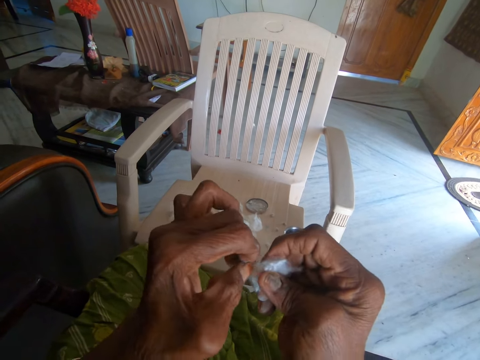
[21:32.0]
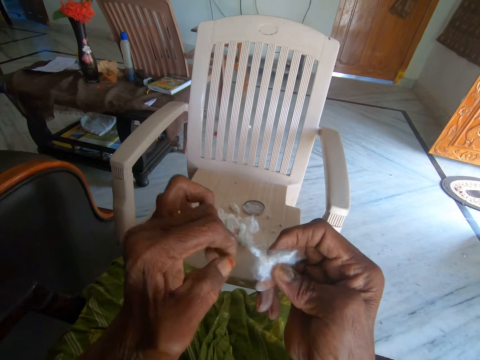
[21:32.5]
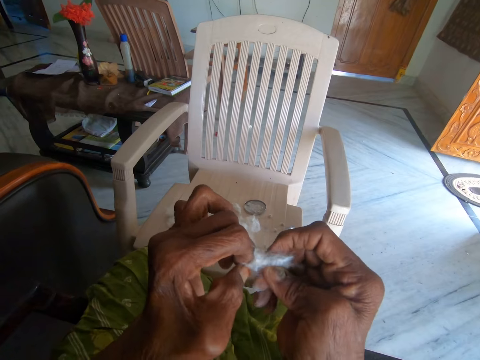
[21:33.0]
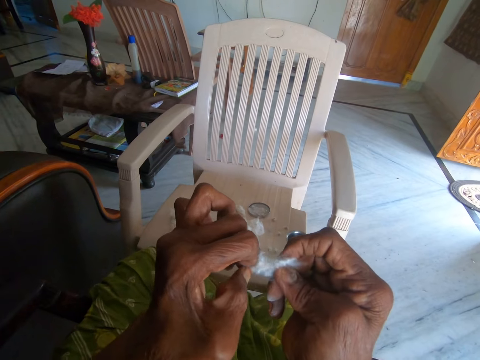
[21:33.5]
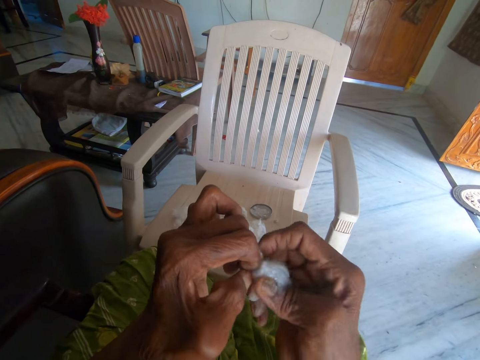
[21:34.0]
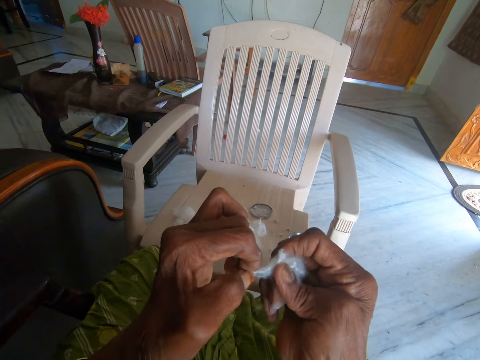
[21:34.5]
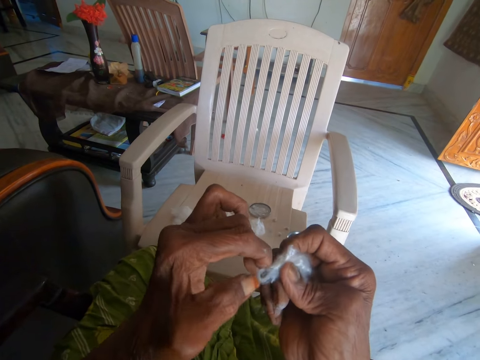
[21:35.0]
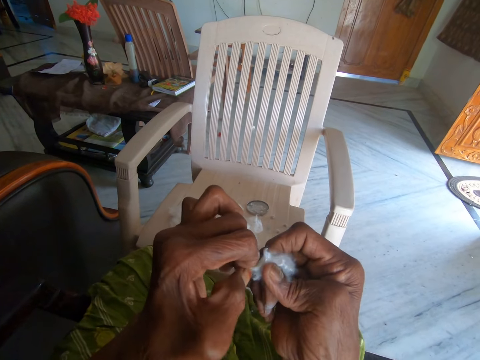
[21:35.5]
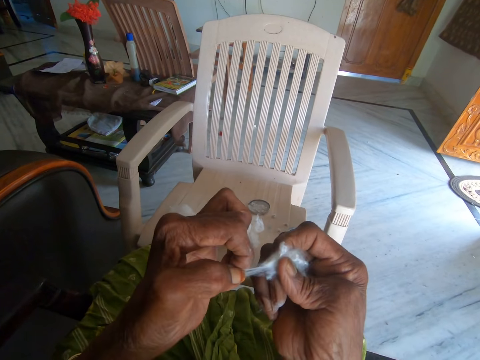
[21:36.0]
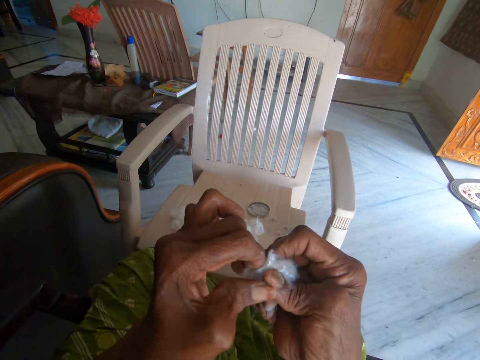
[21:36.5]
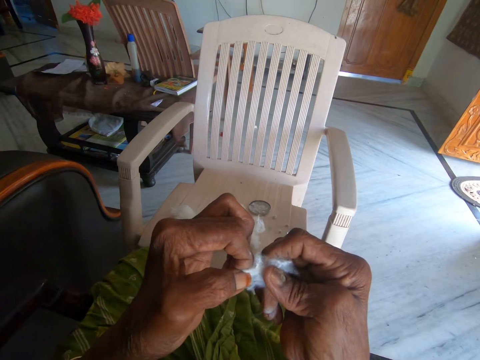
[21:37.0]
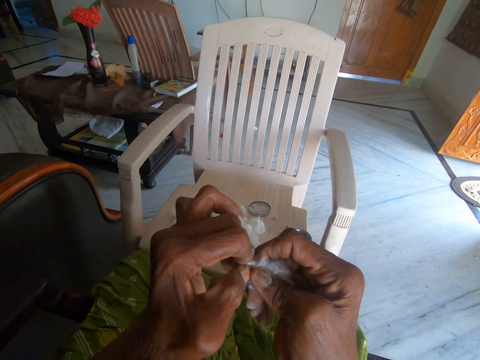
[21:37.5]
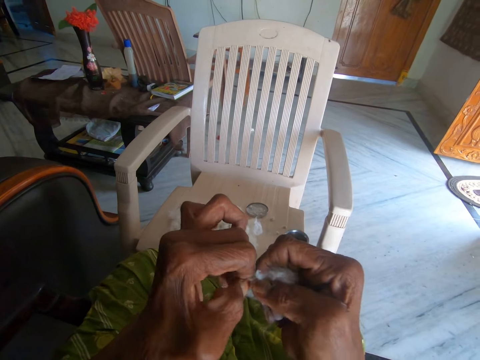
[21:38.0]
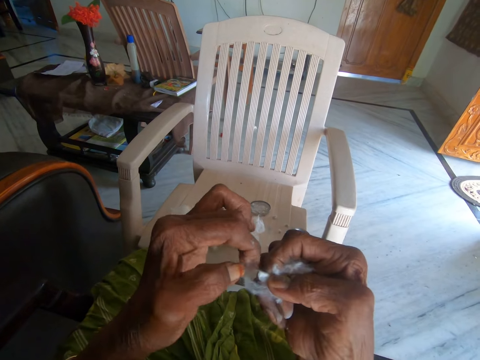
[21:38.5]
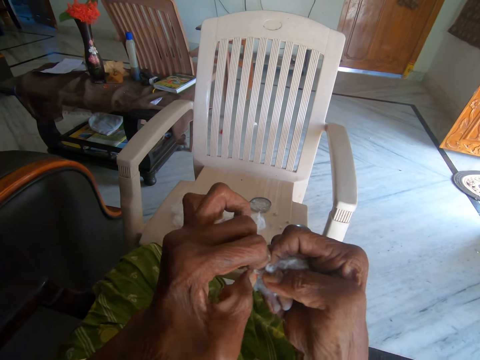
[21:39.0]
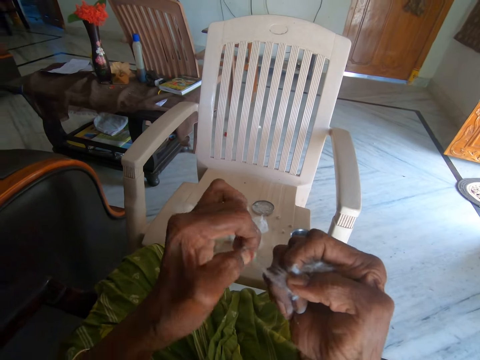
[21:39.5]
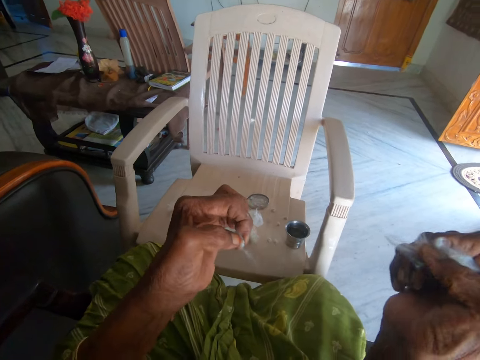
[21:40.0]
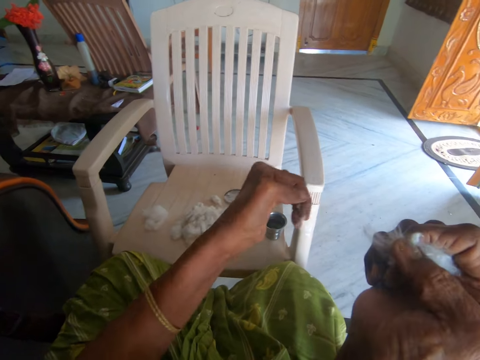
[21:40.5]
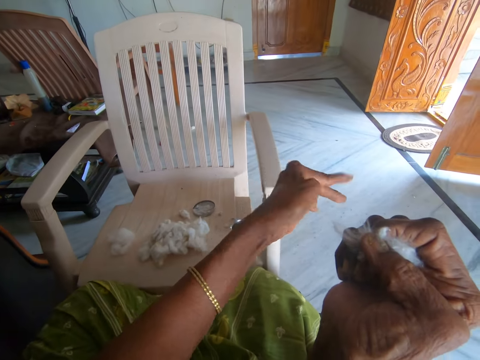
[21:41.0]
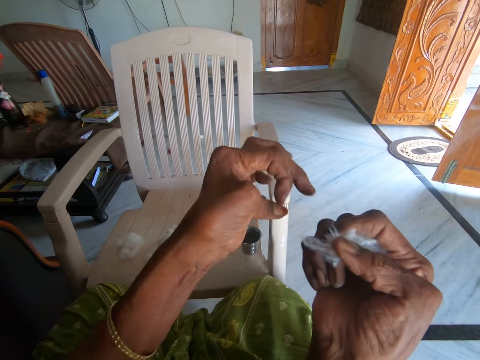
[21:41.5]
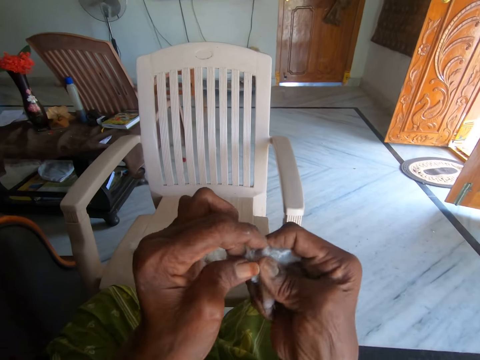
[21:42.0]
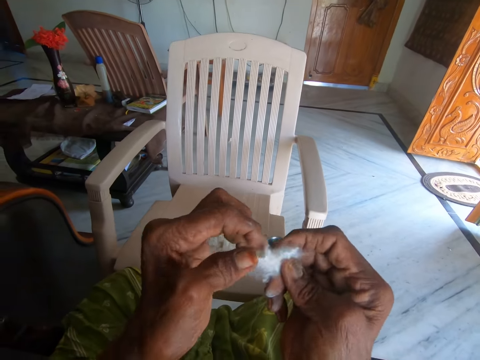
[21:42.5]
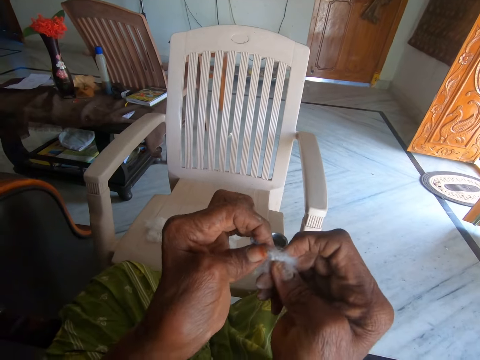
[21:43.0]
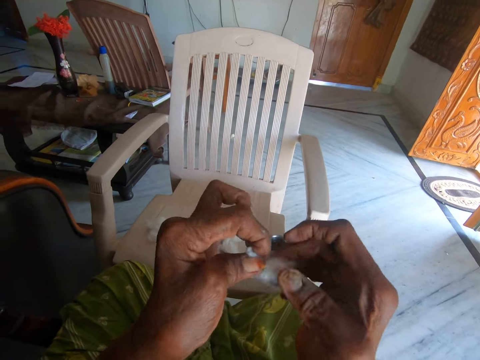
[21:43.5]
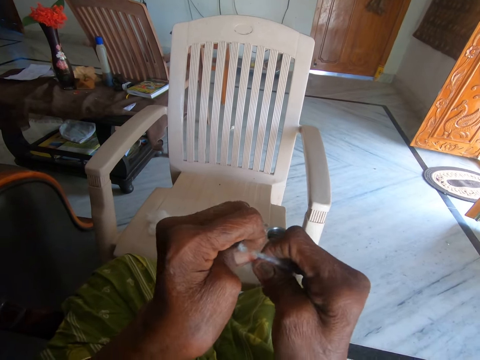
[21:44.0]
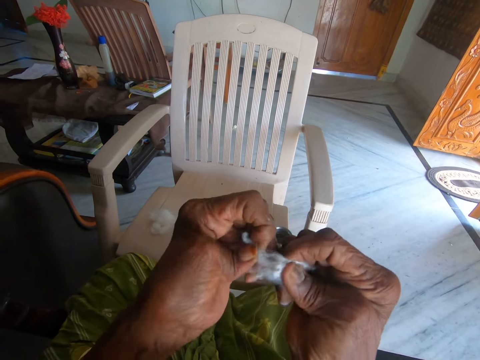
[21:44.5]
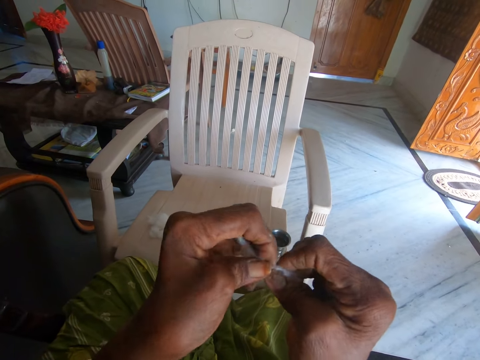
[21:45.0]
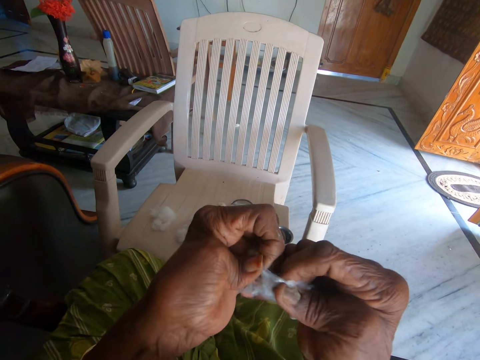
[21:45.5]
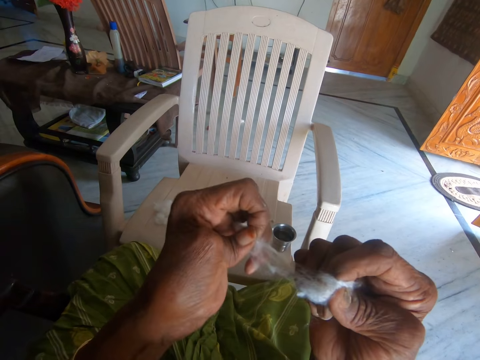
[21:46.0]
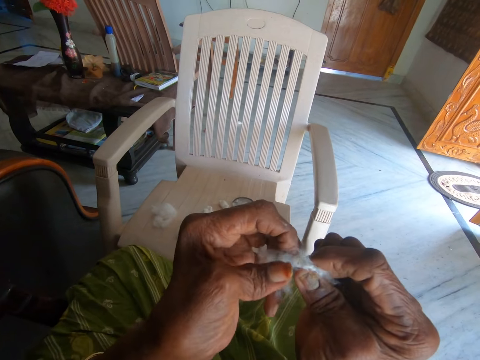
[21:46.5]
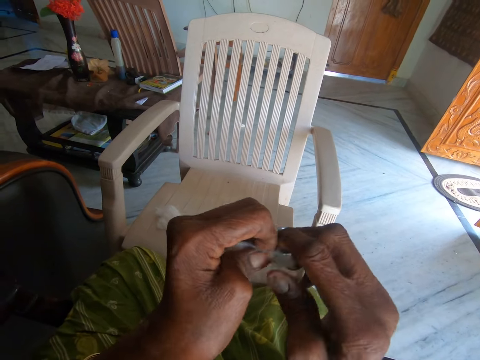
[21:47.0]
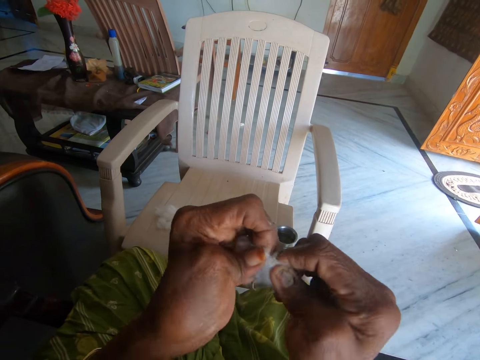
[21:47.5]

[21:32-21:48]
The camera wearer drops another part of the other cotton on the floor with her left hand. She separates the other cotton with her hands.

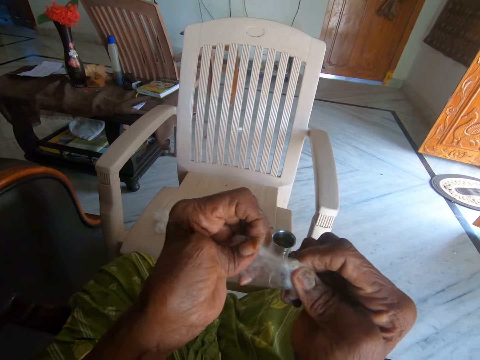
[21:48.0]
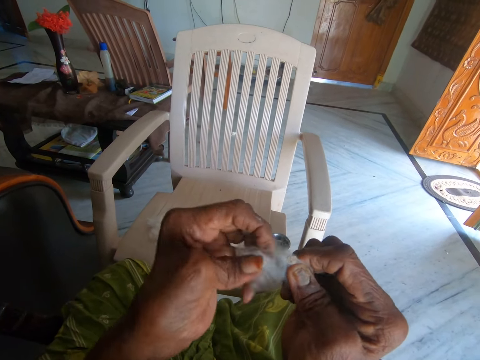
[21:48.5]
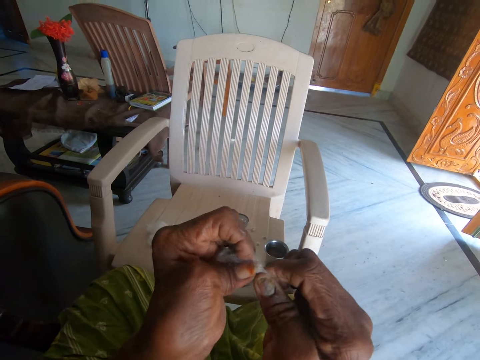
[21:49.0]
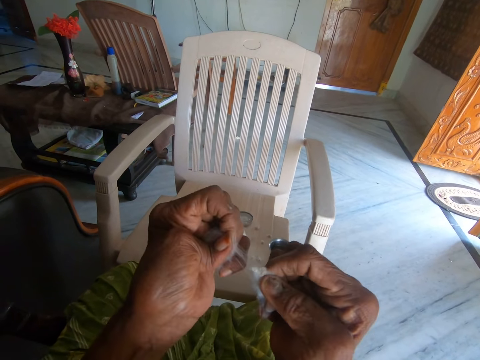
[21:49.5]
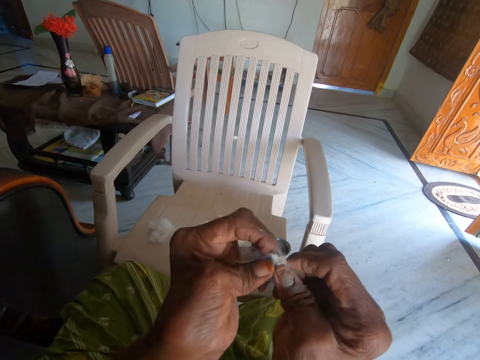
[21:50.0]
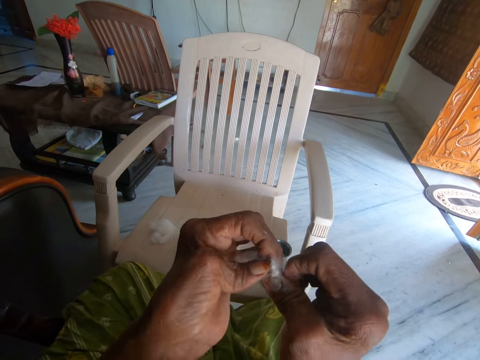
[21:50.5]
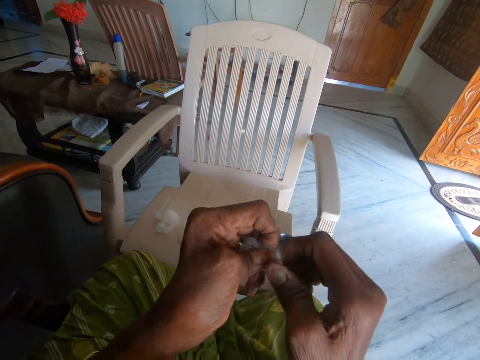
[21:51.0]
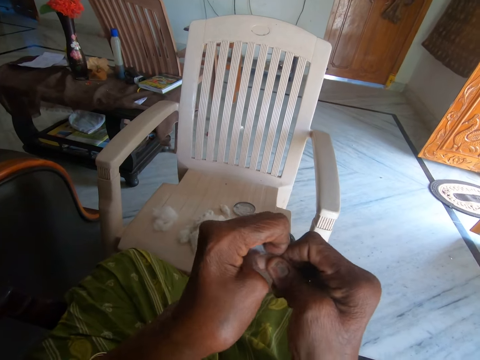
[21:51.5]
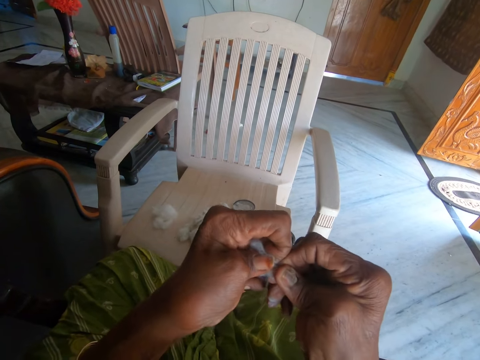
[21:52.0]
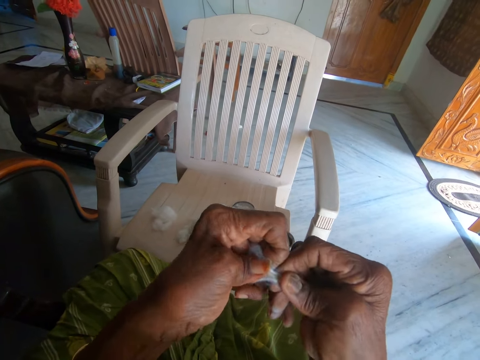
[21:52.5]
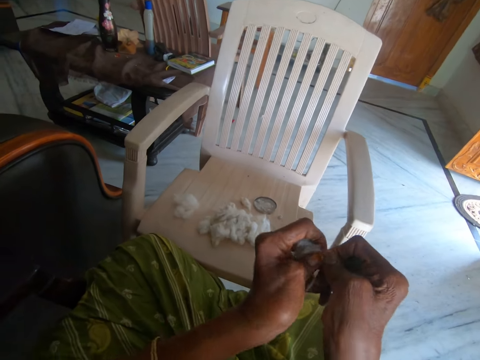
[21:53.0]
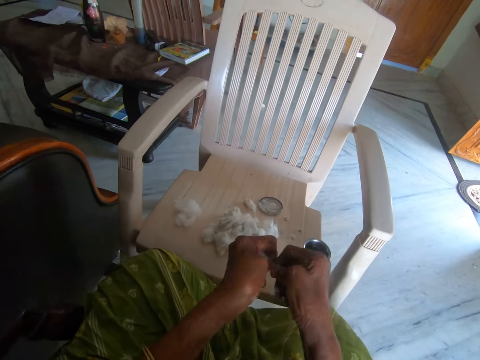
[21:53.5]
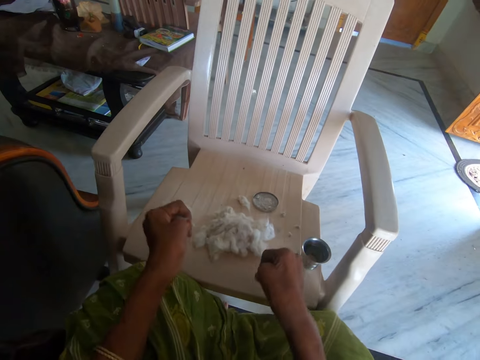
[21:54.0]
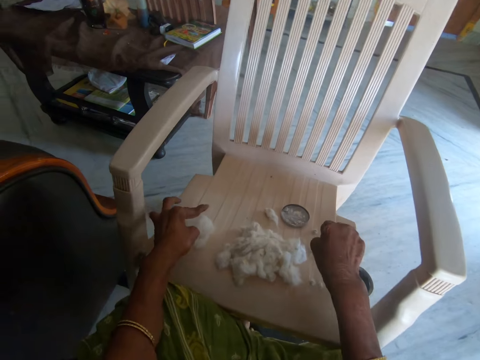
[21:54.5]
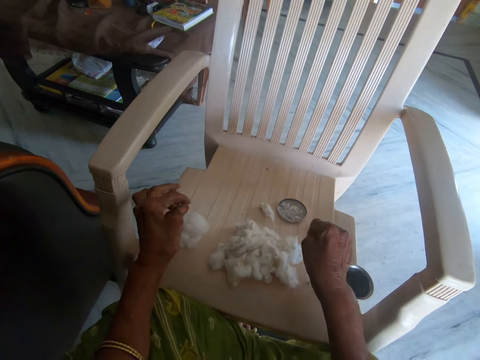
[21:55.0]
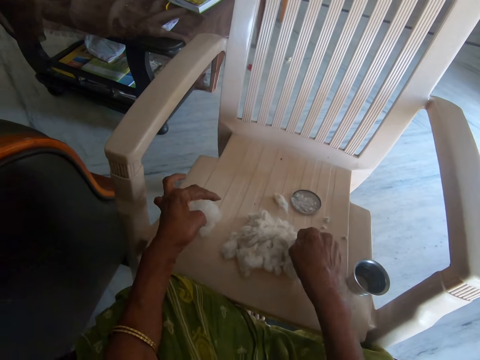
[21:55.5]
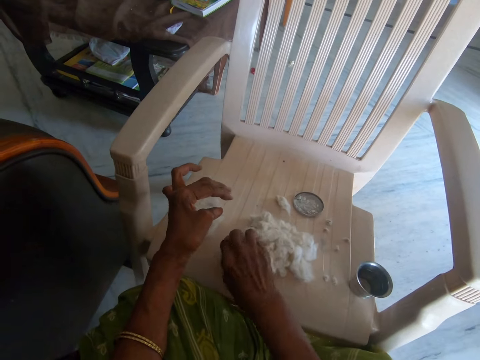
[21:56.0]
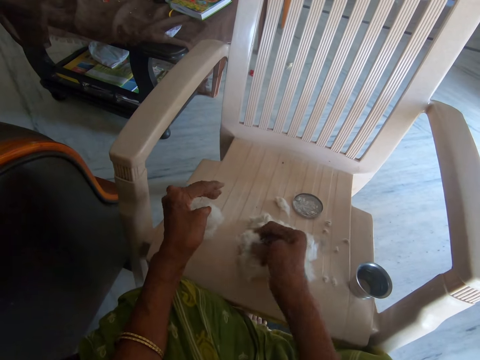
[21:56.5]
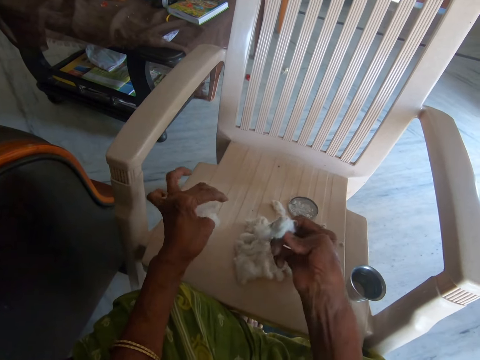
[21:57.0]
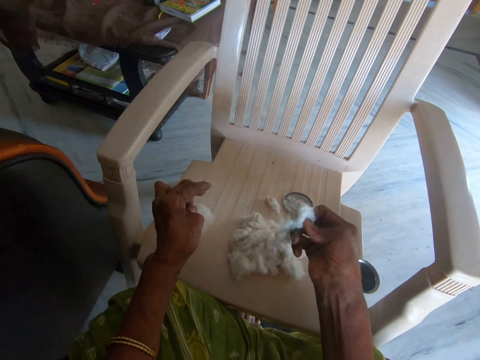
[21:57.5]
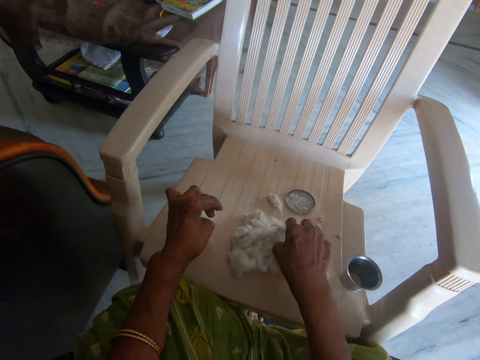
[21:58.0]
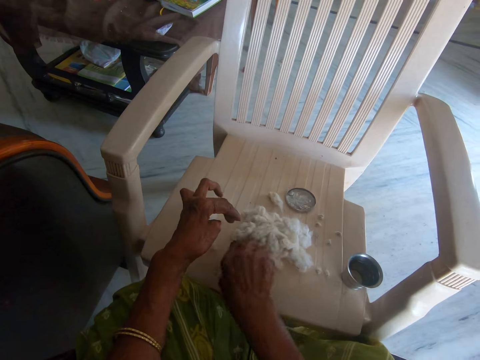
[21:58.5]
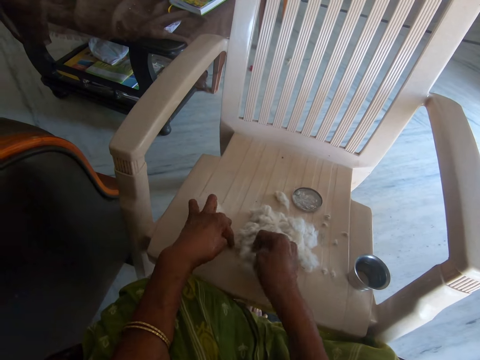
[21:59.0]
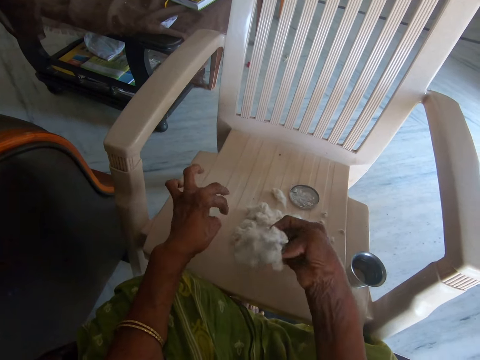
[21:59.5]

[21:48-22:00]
The camera wearer separates the other cotton with her hands. She separates the other cotton with her hands again. She drops the separated cotton on the plastic chair with her left hand. She drops another part of the other cotton on the floor with her left hand. She moves another cotton on the chair with her right hand. She holds another cotton ball. She picks another cotton from the chair with her right hand.
